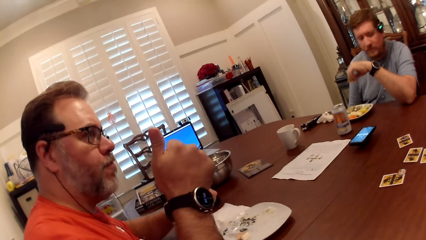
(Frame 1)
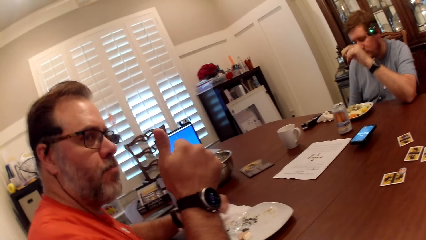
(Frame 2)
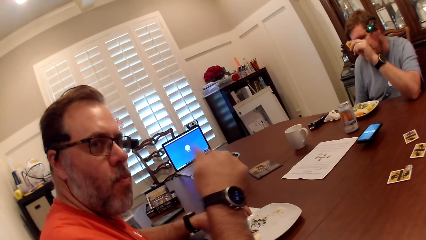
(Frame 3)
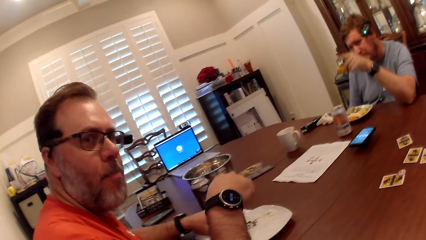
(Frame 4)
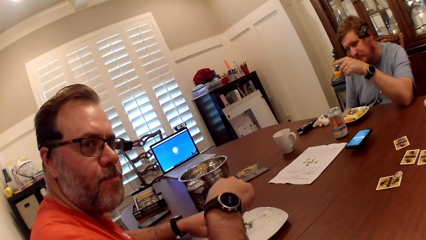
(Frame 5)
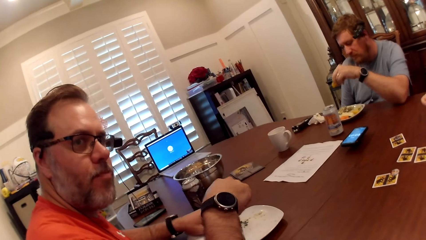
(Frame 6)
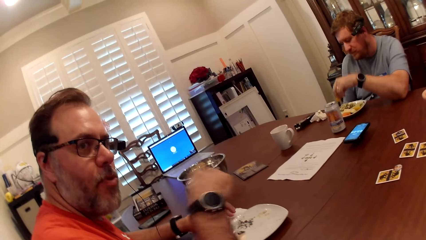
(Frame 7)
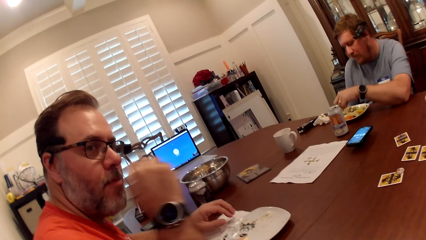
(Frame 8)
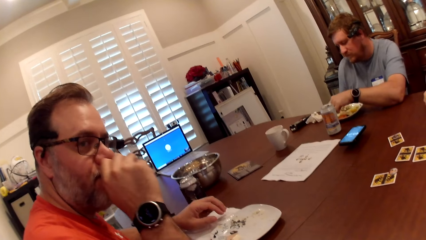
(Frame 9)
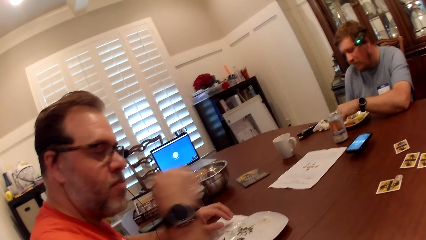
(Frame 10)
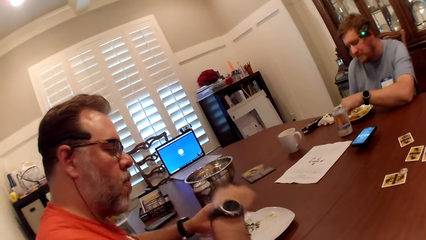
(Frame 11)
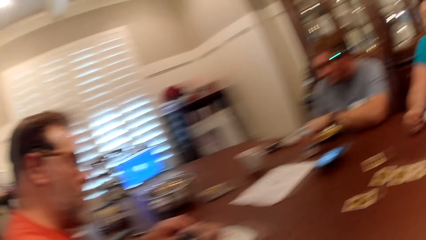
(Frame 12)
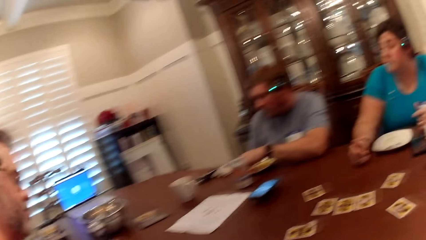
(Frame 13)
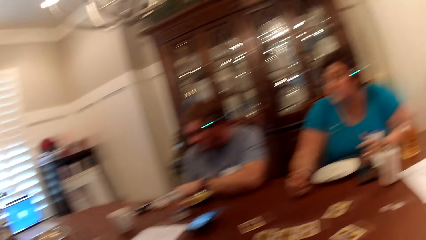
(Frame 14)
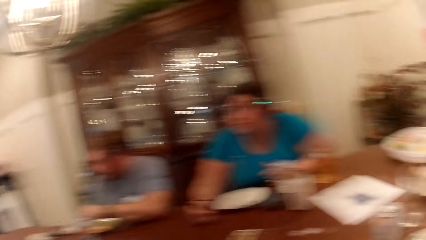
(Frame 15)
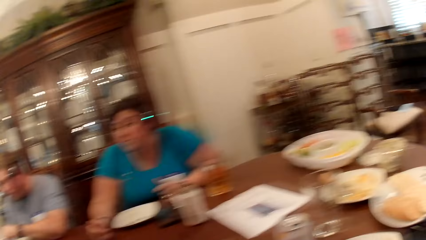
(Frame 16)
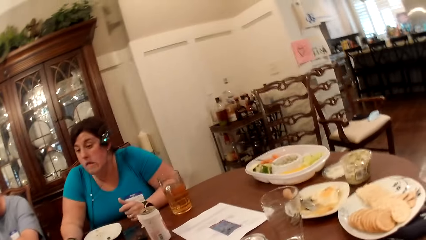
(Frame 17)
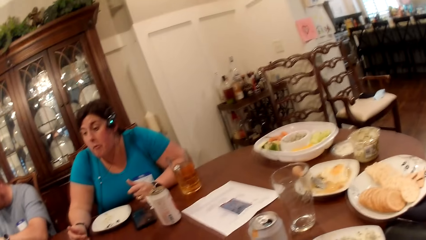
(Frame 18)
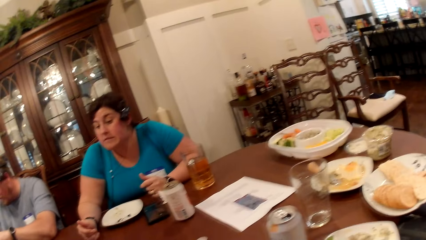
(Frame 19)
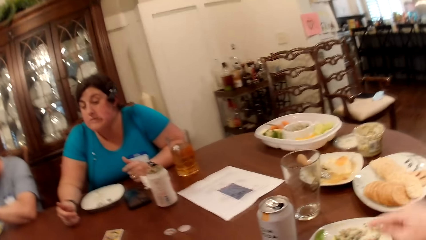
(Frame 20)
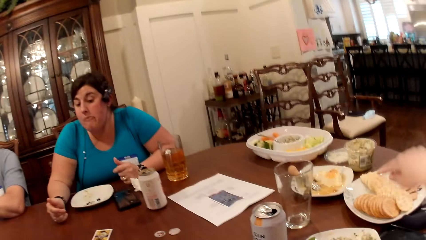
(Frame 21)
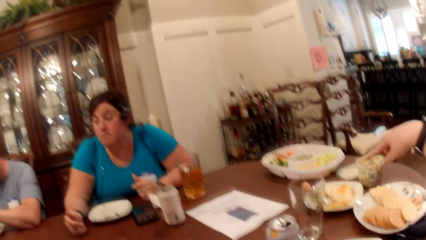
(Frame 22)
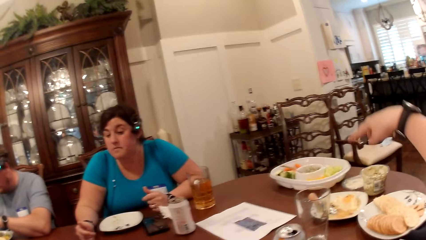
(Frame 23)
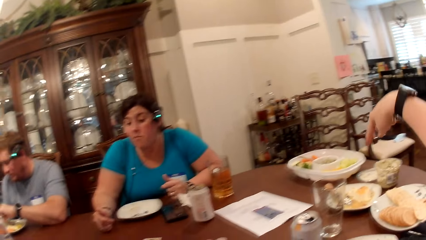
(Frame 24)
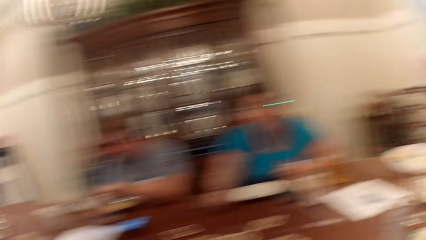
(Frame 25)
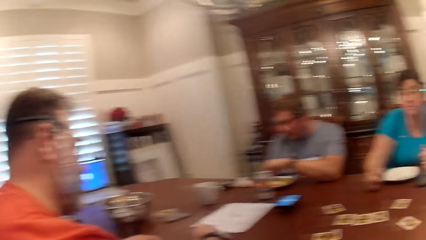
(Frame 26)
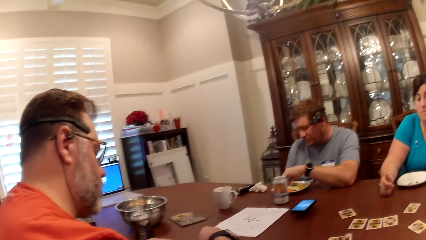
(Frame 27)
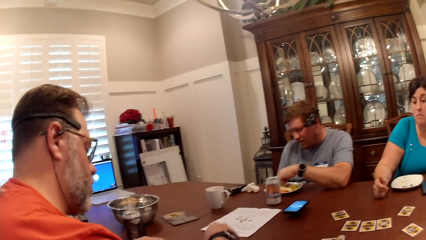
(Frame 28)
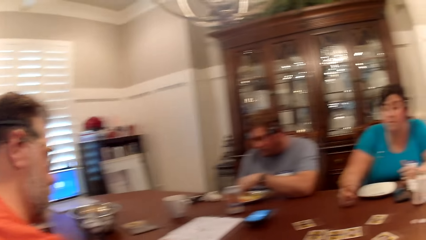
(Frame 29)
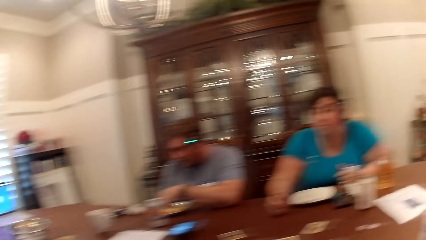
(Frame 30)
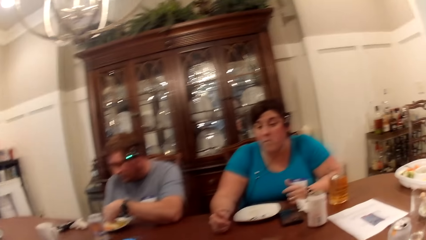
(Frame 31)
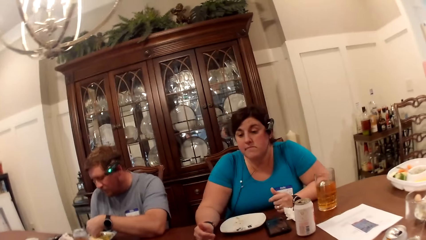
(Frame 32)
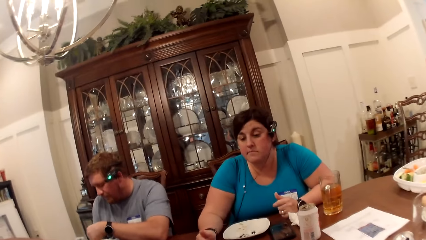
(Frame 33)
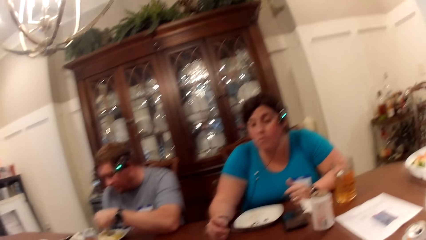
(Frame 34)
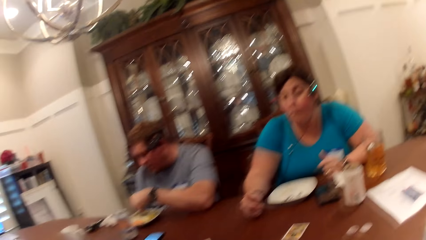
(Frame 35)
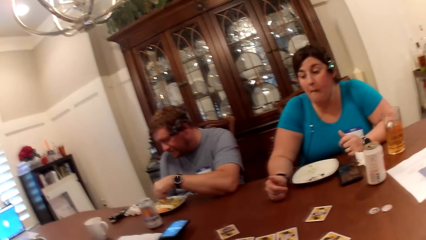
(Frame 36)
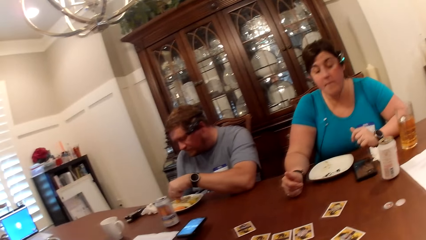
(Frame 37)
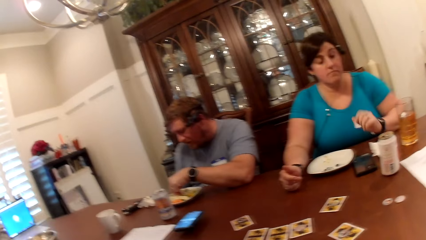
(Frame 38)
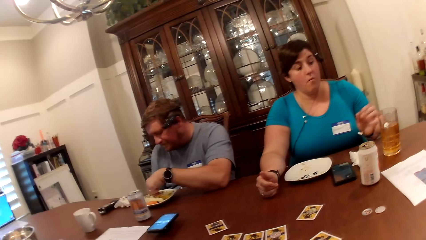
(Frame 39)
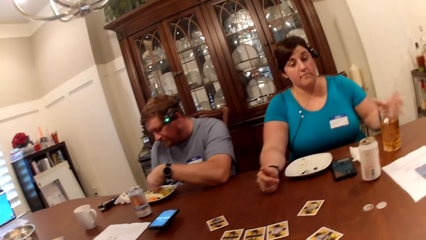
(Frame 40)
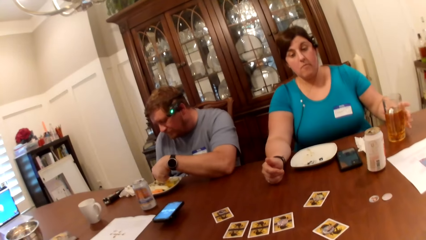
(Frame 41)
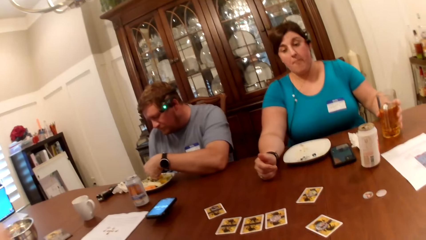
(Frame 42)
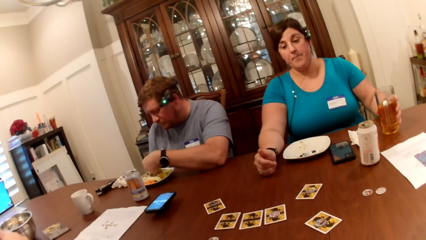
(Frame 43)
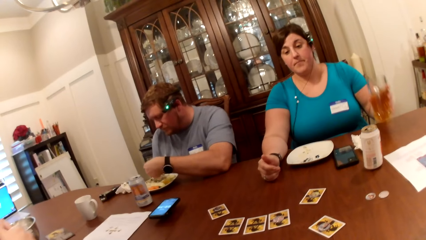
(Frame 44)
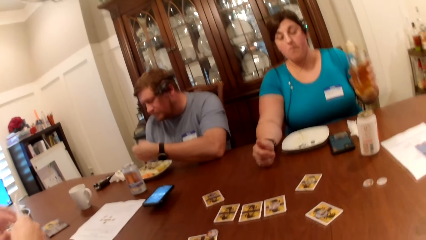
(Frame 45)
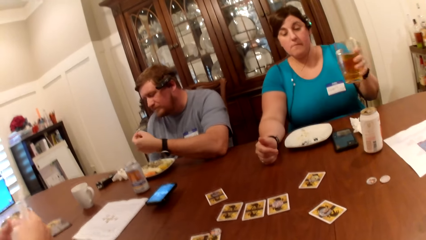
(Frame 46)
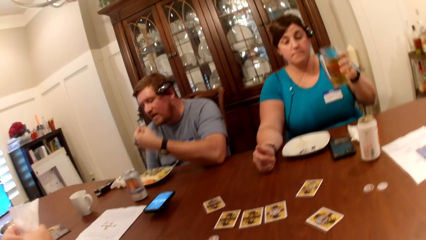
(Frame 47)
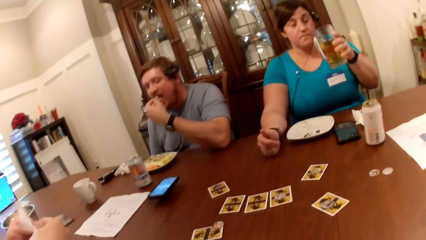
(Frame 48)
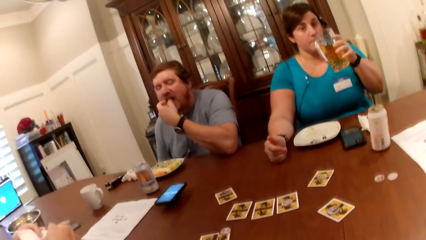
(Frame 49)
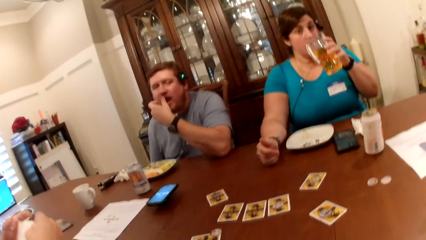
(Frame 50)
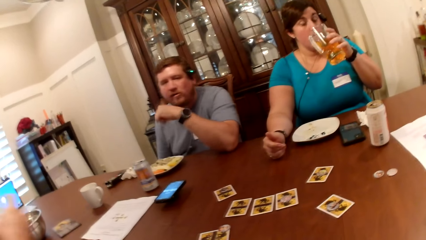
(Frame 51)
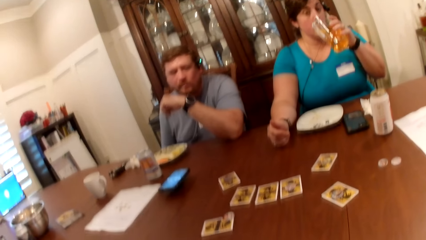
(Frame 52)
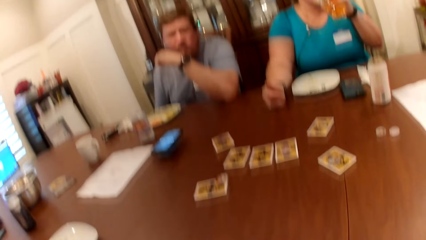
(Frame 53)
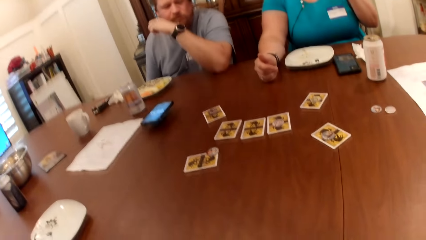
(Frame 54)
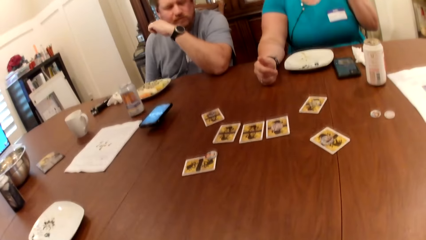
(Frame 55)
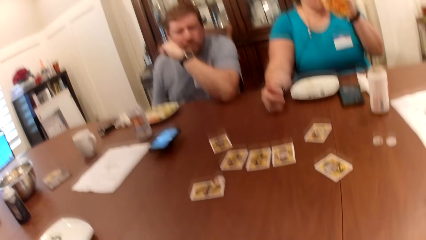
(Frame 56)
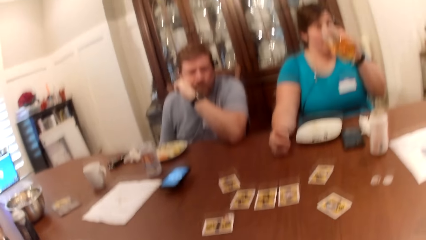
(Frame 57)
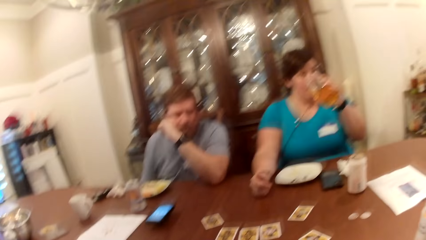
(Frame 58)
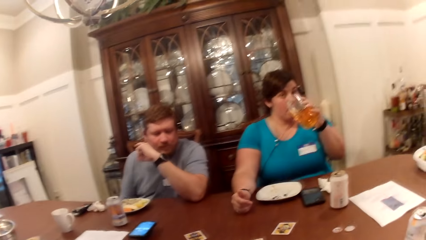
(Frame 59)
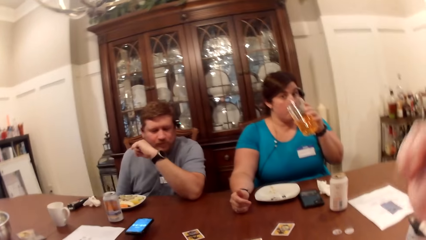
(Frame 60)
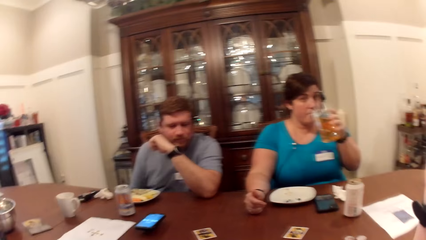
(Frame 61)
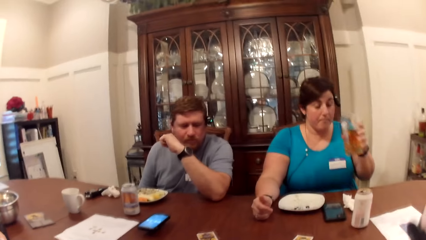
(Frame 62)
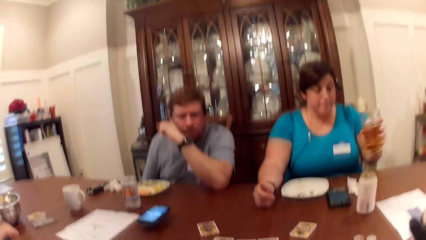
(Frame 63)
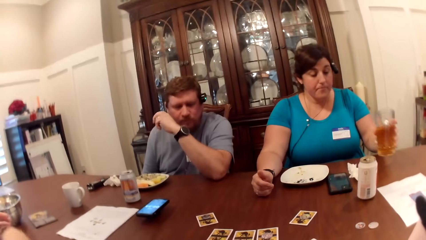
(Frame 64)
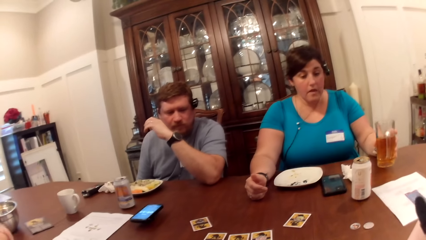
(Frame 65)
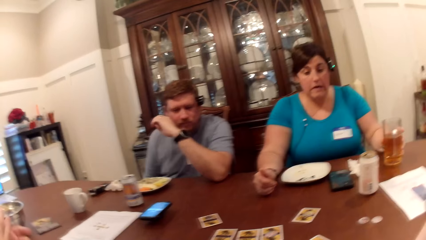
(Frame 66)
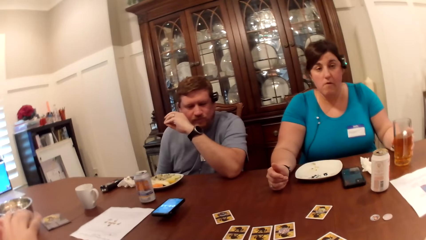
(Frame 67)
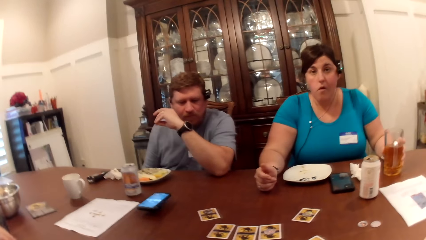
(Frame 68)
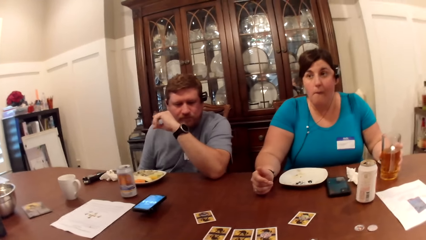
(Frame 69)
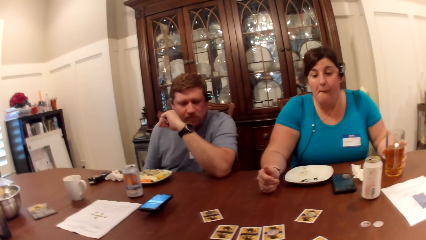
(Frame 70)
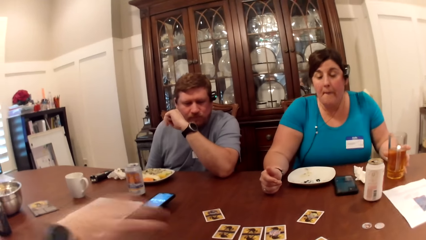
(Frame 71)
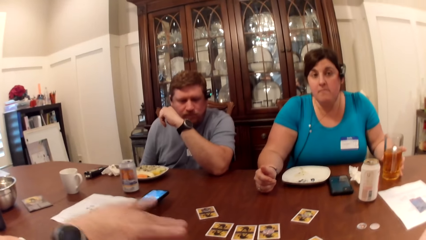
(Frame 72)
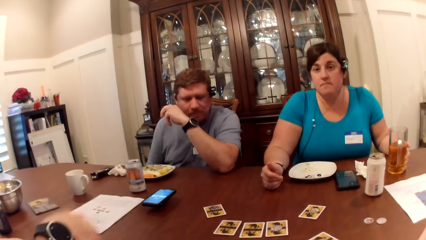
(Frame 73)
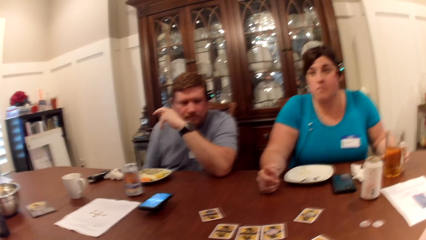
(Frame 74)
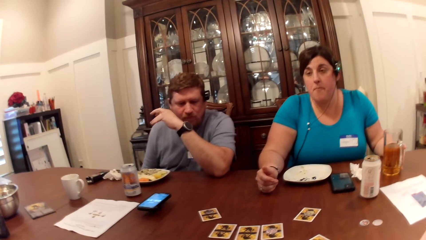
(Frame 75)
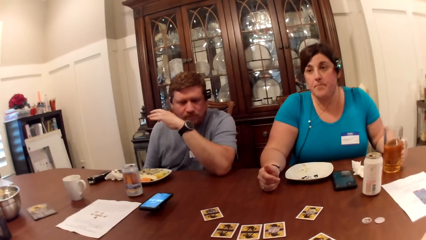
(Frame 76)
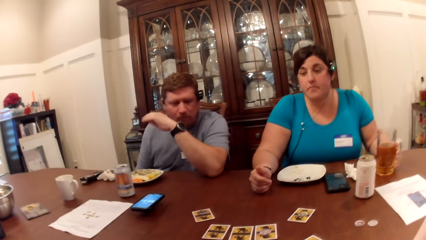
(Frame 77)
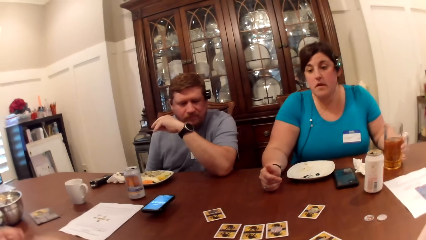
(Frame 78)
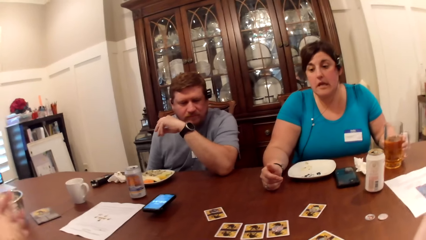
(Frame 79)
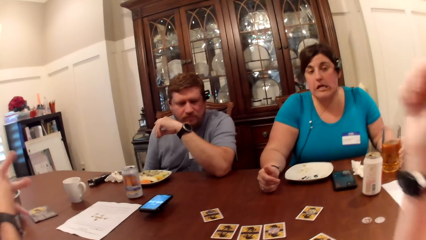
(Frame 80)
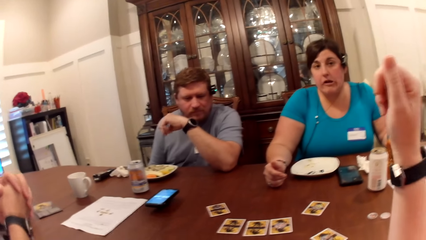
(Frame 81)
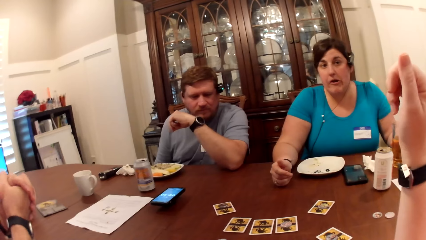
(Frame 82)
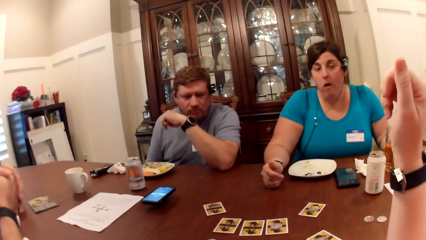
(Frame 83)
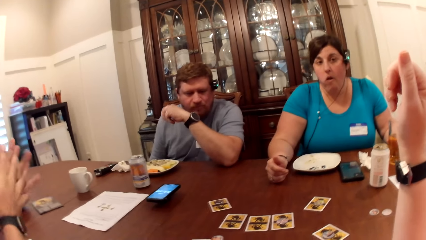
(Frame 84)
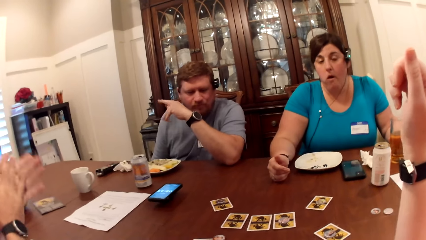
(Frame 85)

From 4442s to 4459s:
A man places the paper towel in his left hand on the table. Another man picks food from the plate with his left hand. The other man eats snacks. The camera wearer looks around. A woman picks a glass cup from the table with her left hand. The first man holds a paper towel in both hands. The other man puts the food in his left hand into his mouth. The woman drinks from the glass cup in her left hand. The woman places the glass cup in her left hand on the table.
